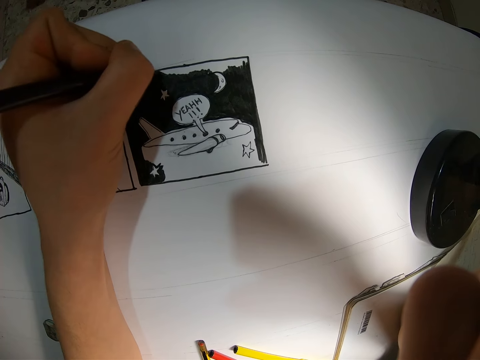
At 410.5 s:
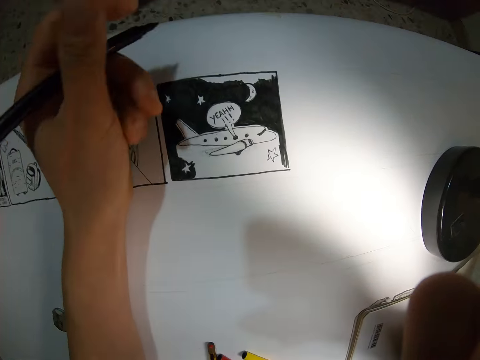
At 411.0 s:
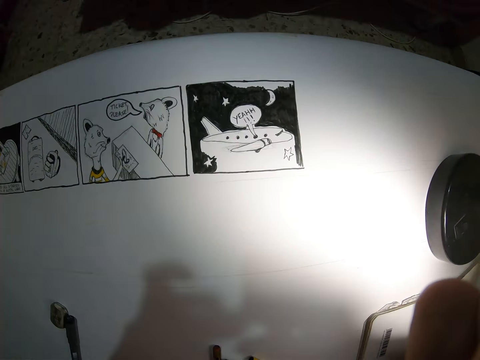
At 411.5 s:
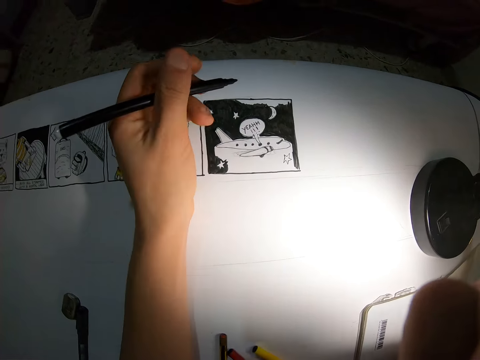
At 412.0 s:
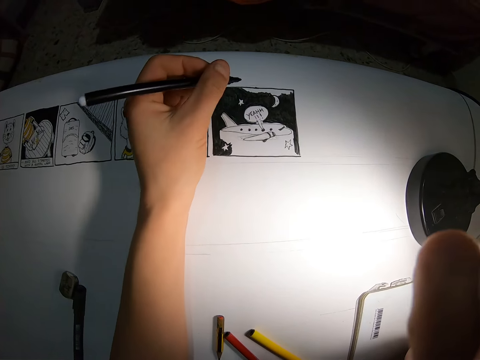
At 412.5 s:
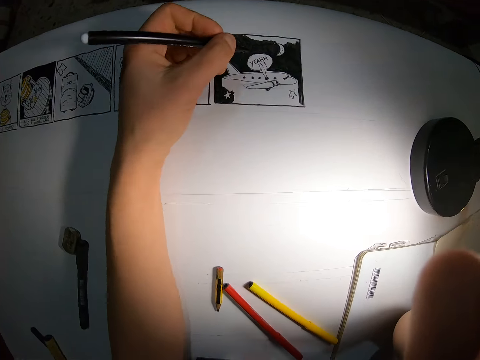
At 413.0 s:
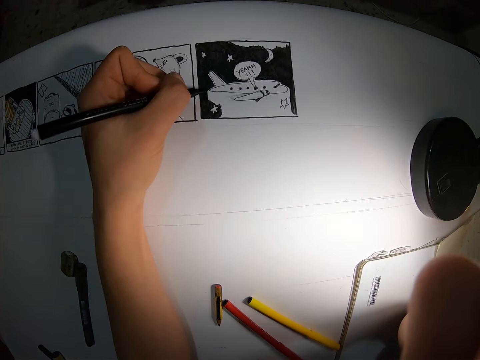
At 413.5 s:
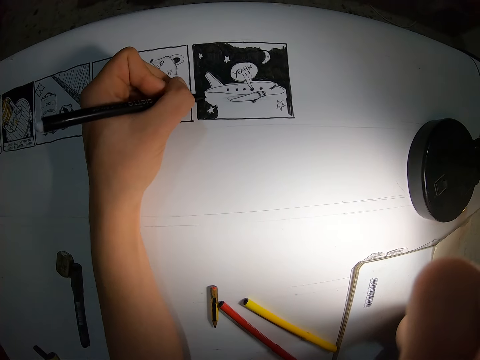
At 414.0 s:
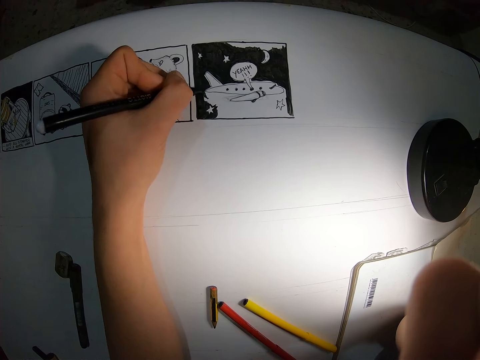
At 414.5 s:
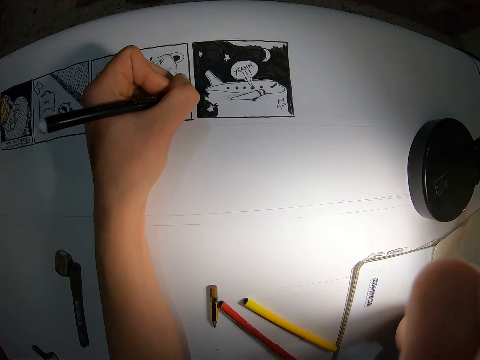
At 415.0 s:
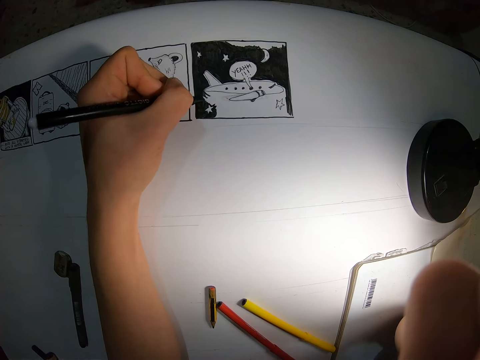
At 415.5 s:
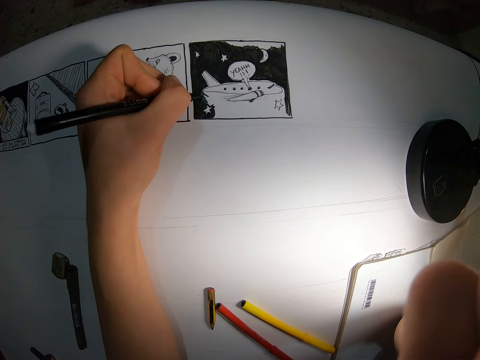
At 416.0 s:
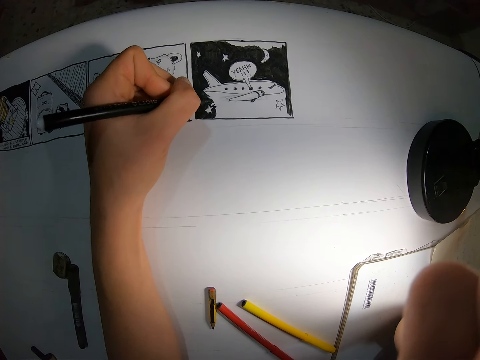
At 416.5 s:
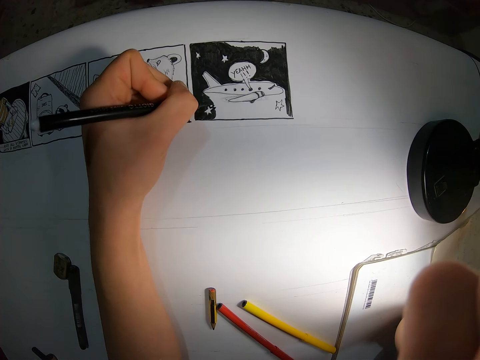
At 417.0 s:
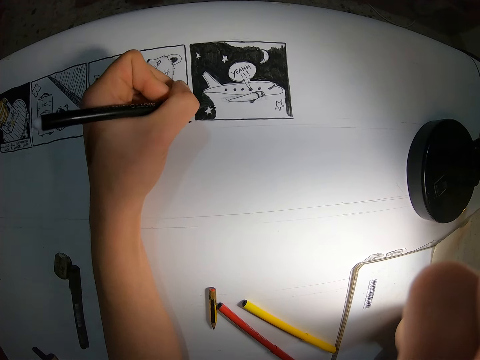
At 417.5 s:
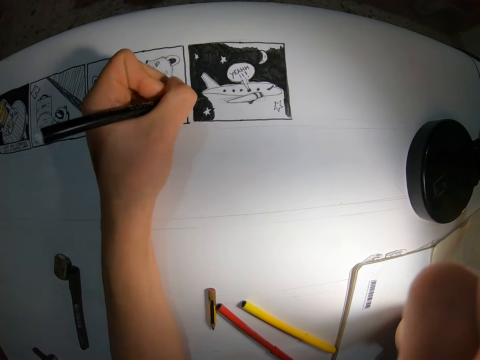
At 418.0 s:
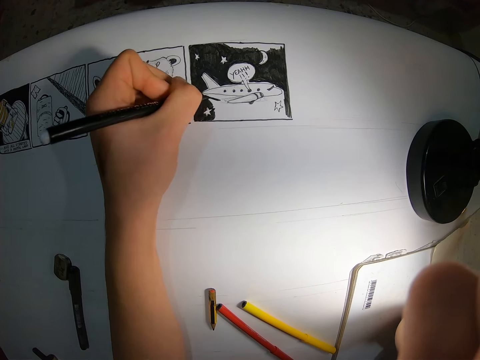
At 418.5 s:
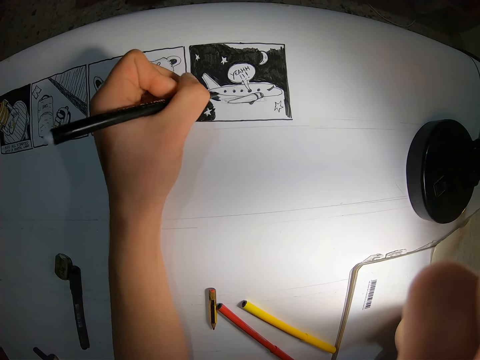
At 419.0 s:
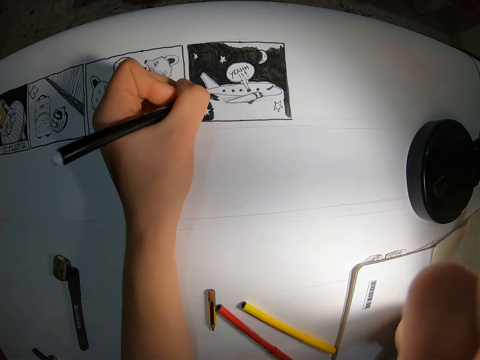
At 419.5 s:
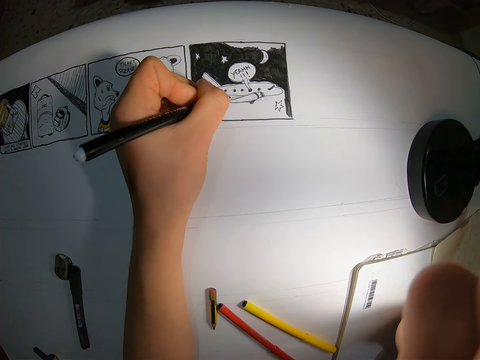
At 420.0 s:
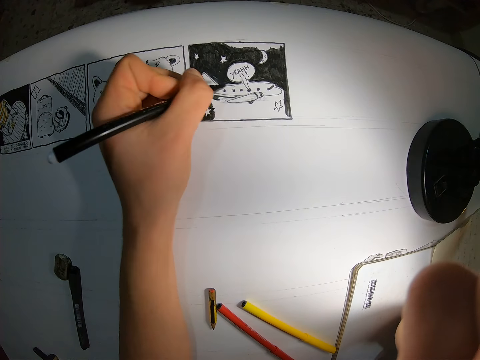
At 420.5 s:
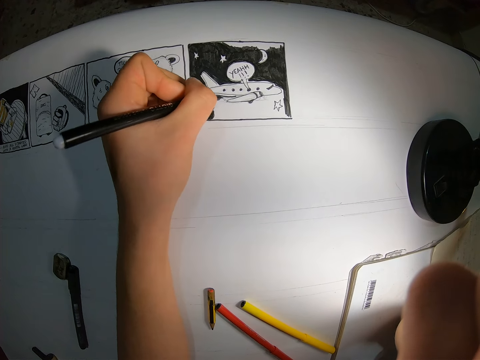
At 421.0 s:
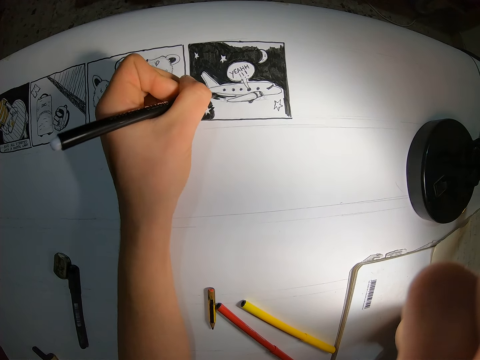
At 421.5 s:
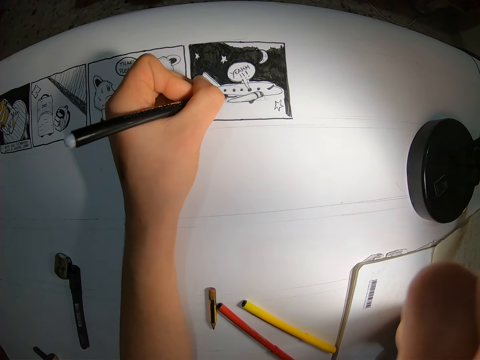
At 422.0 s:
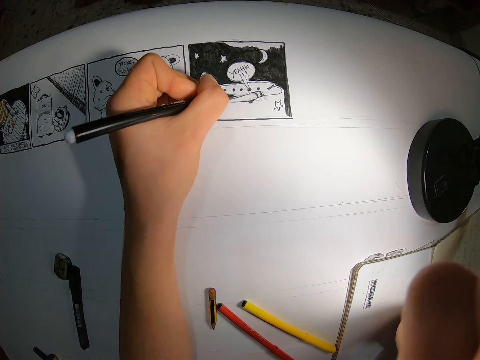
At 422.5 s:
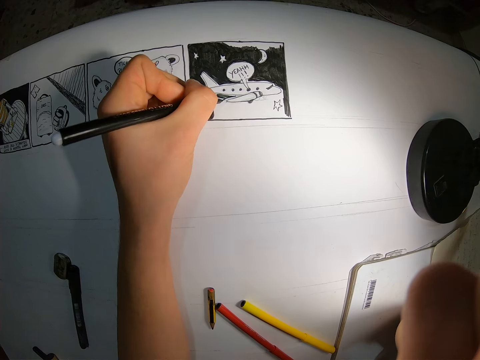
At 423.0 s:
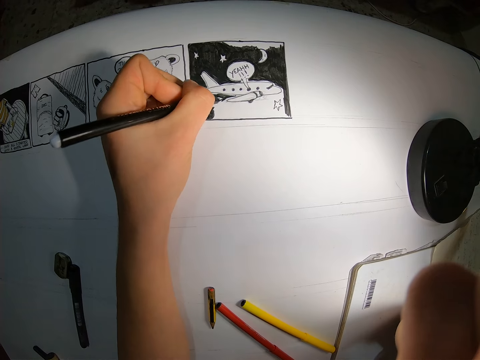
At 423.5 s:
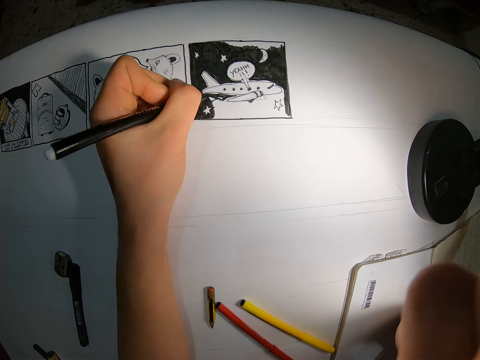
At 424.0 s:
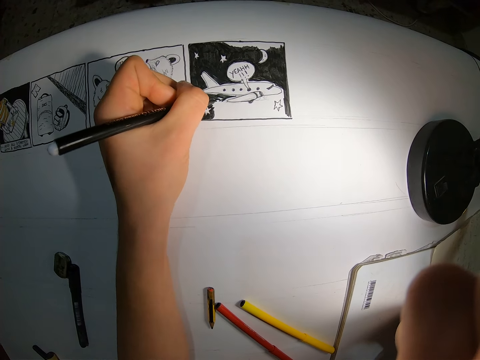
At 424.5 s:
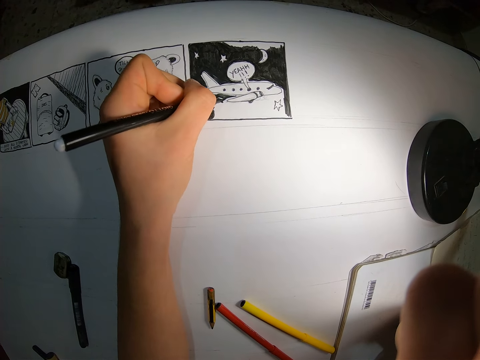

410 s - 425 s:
The camera wearer draws on the paper. They look at the drawing. They draw on the paper.

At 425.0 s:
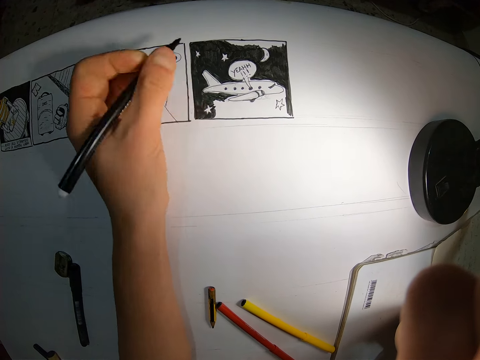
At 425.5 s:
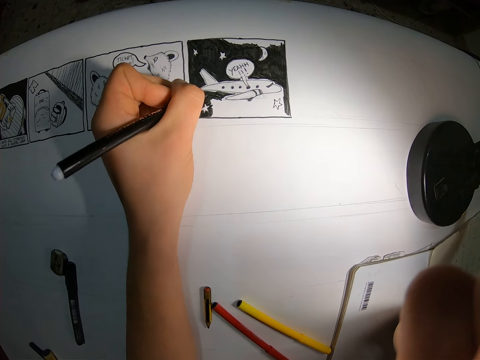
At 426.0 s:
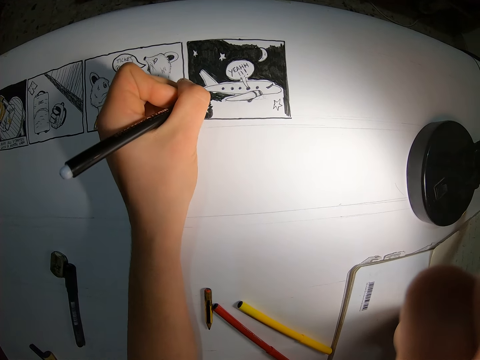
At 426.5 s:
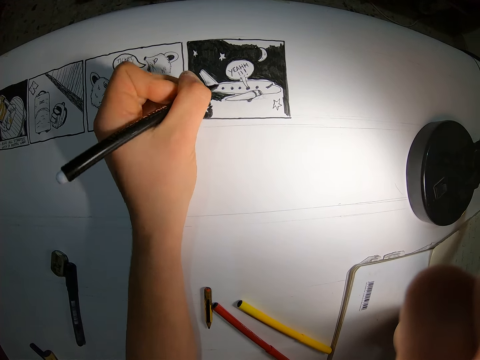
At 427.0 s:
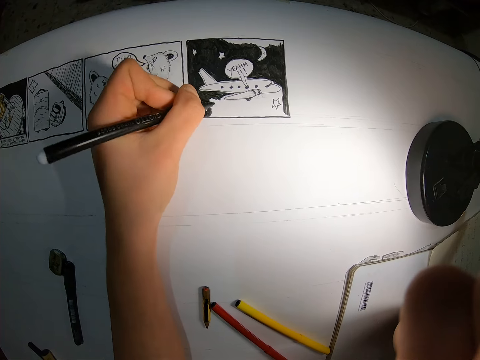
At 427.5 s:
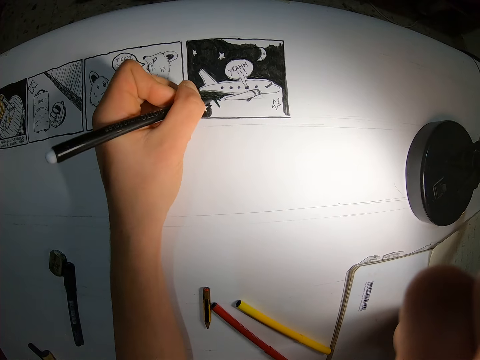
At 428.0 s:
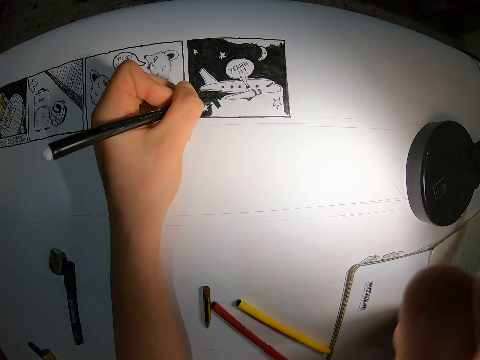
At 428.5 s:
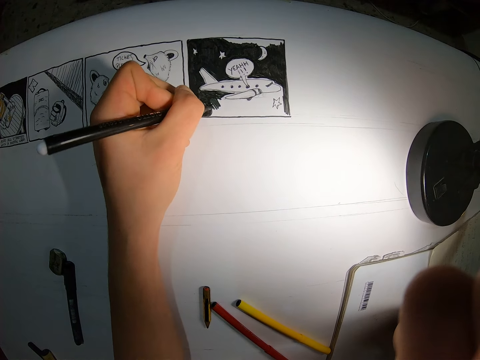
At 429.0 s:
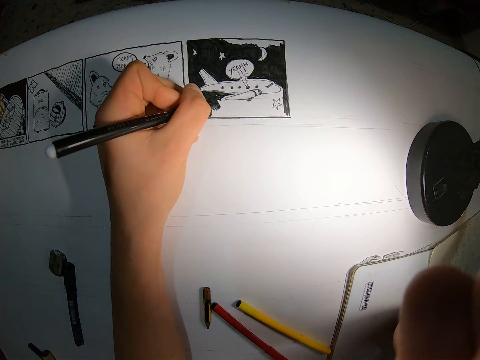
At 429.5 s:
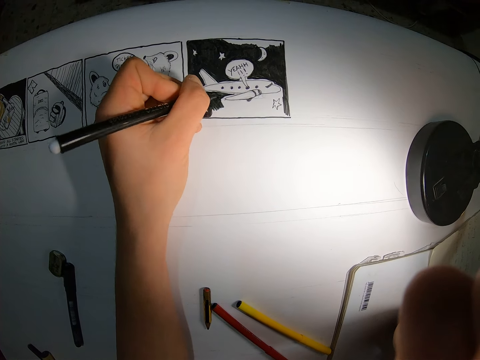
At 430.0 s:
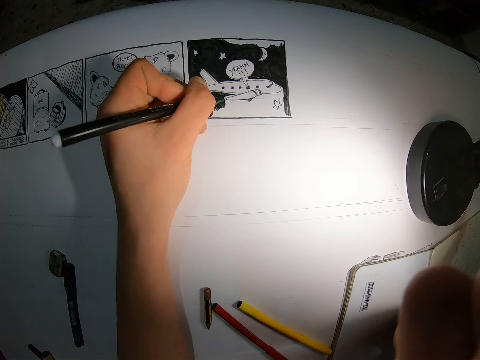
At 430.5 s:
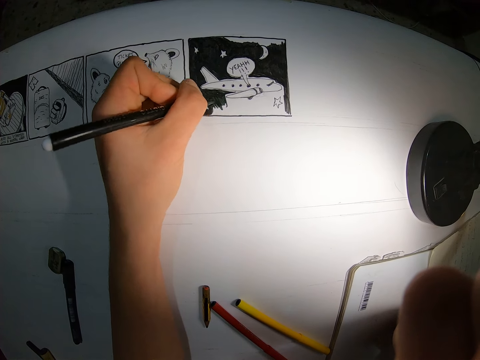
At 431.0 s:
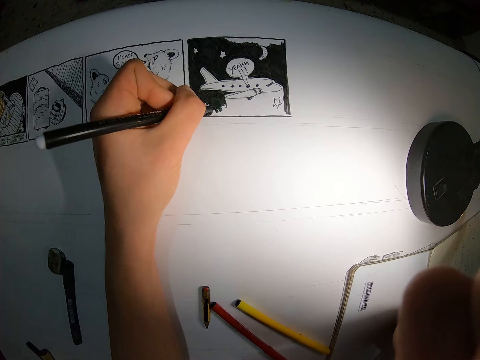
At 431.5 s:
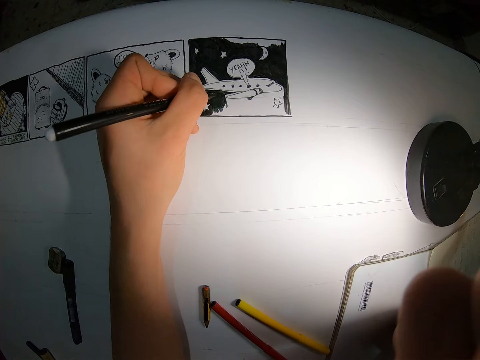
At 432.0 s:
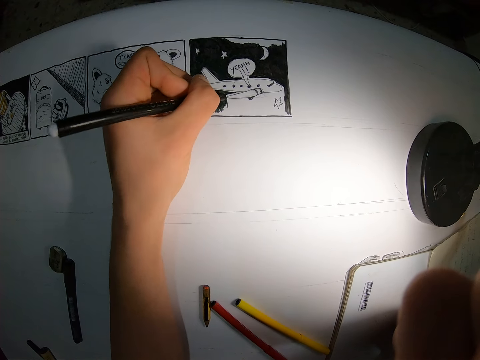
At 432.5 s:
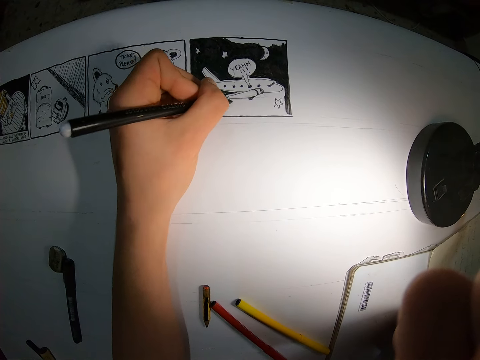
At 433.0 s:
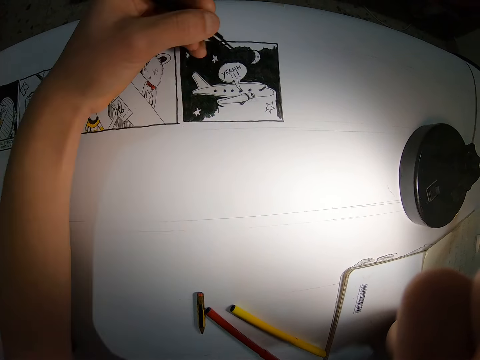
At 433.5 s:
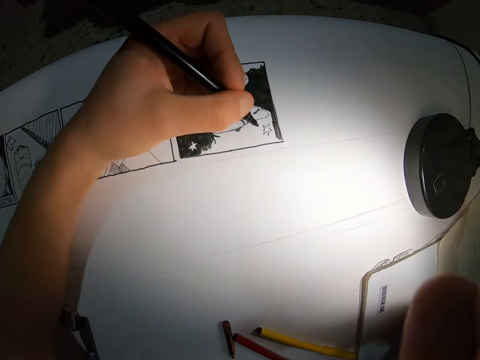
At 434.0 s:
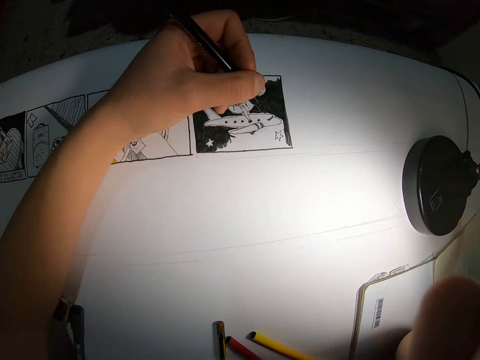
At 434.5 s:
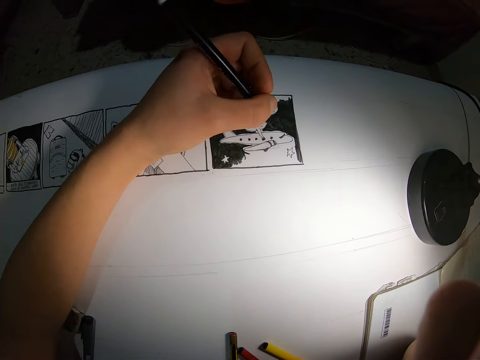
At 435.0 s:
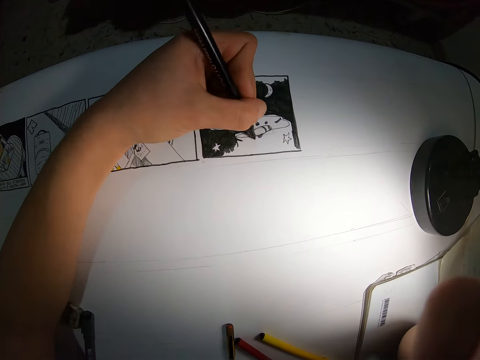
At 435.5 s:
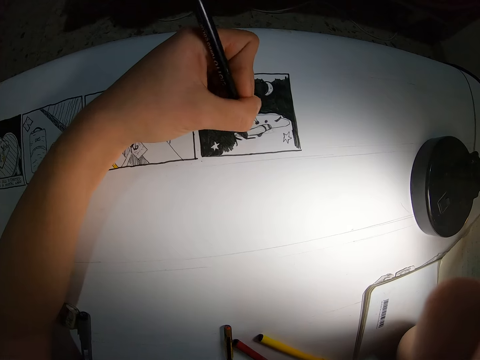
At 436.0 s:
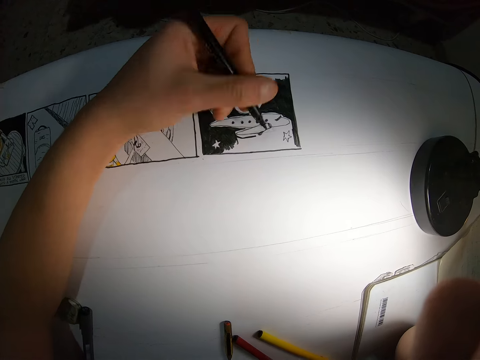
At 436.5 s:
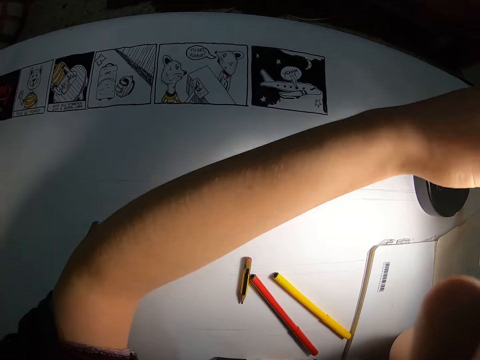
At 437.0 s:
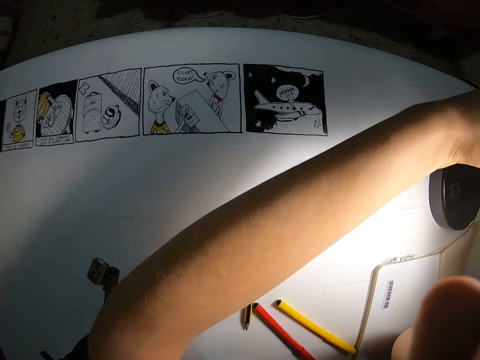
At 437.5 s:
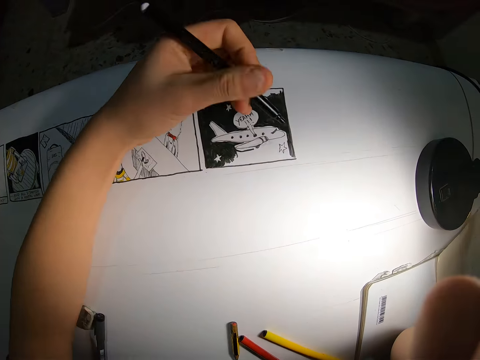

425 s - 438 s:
The camera wearer looks at the drawing. He draws on the paper. He dips the black pen in black ink with his left hand. He moves the hand.
